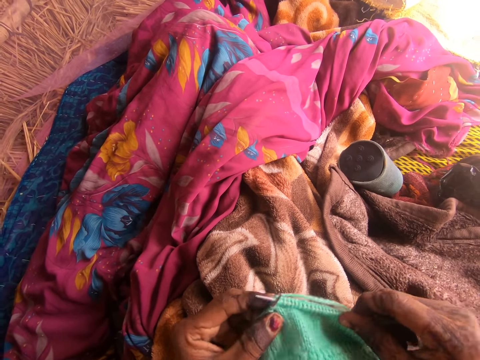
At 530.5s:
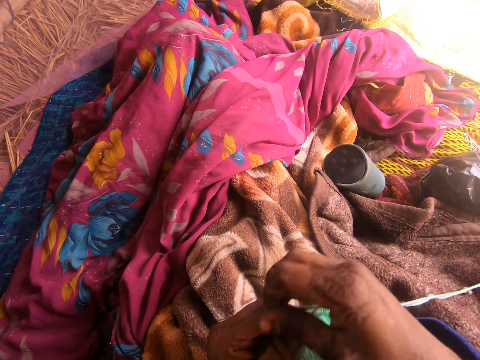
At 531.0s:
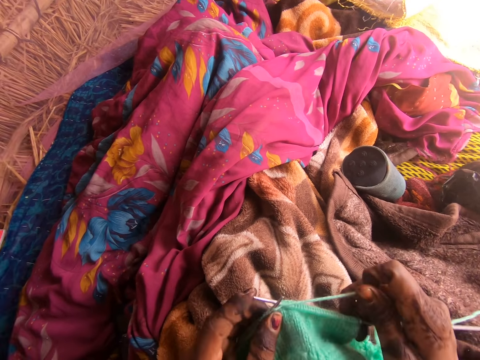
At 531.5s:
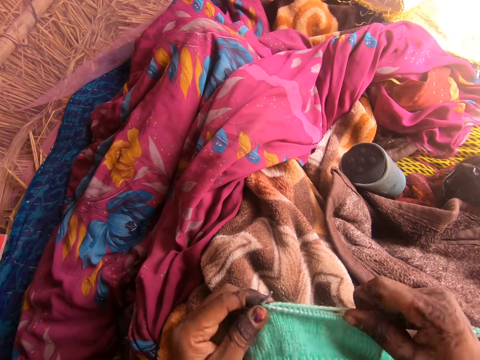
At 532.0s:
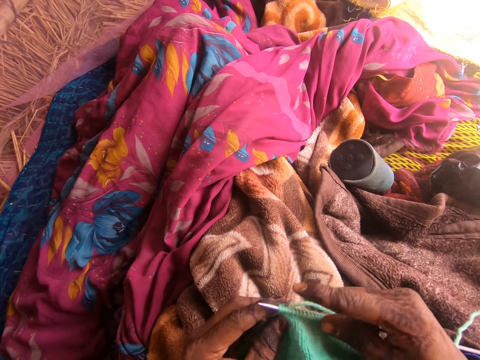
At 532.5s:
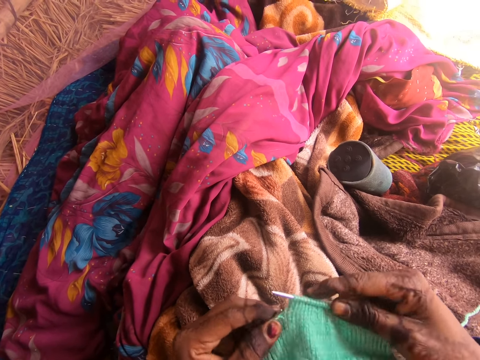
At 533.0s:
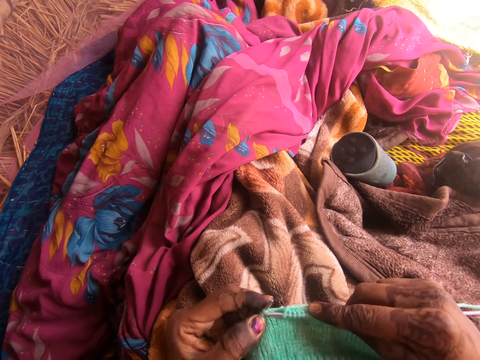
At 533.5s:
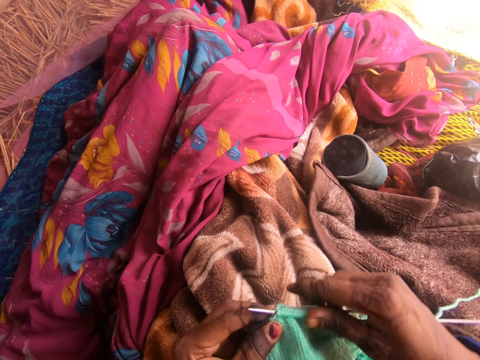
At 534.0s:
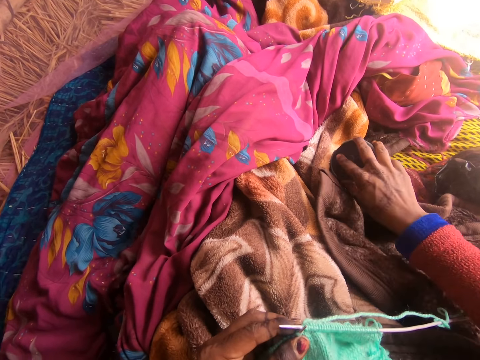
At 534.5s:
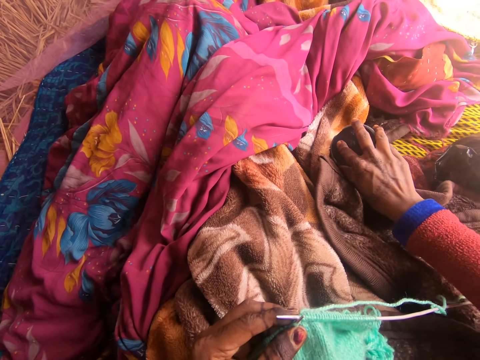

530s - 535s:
The camera wearer presses the radio. They tune the radio with the right hand.

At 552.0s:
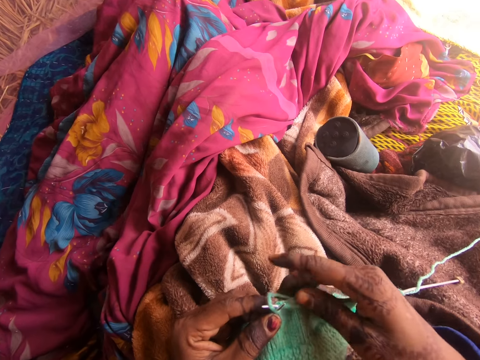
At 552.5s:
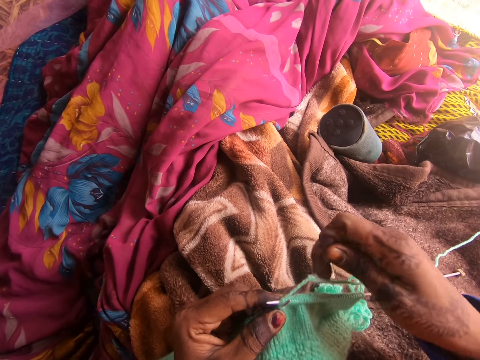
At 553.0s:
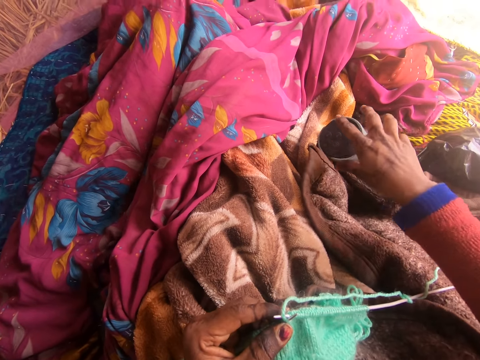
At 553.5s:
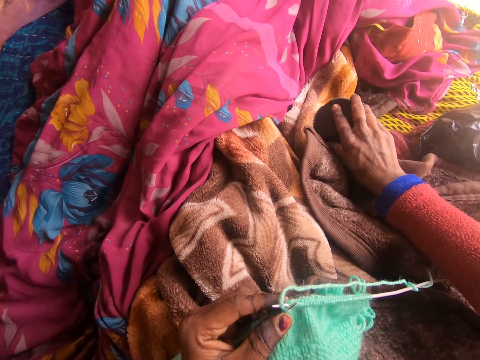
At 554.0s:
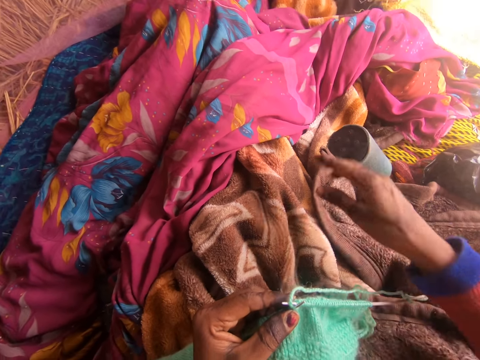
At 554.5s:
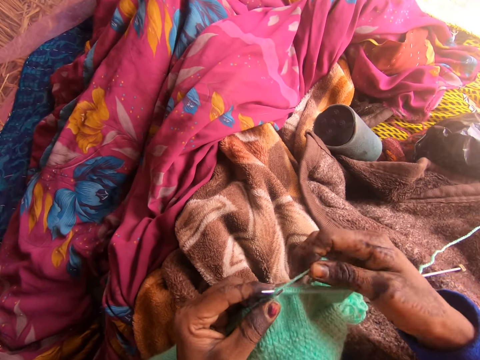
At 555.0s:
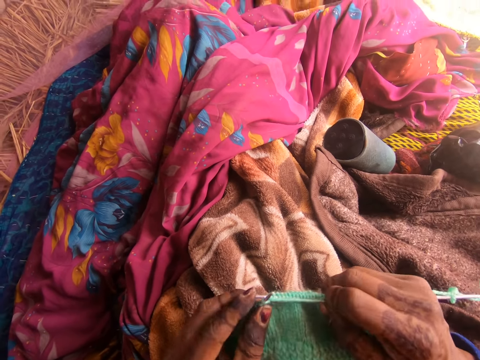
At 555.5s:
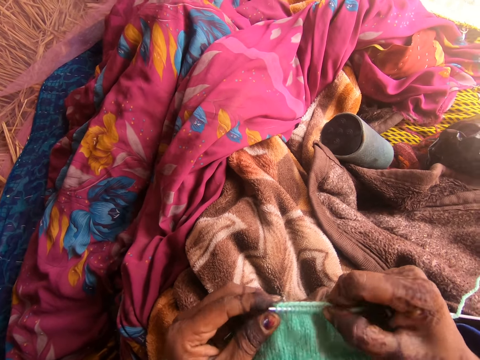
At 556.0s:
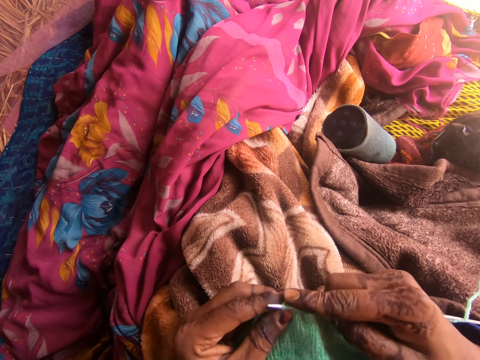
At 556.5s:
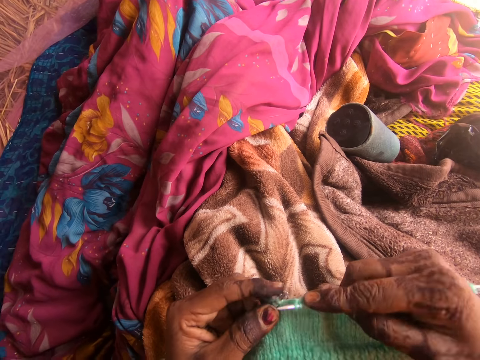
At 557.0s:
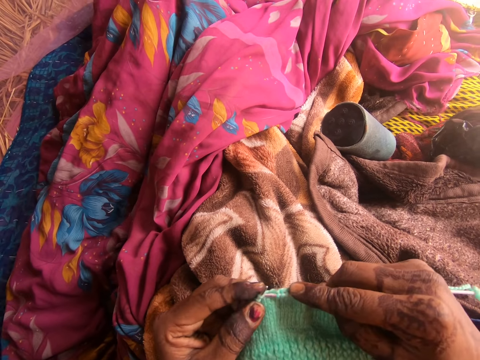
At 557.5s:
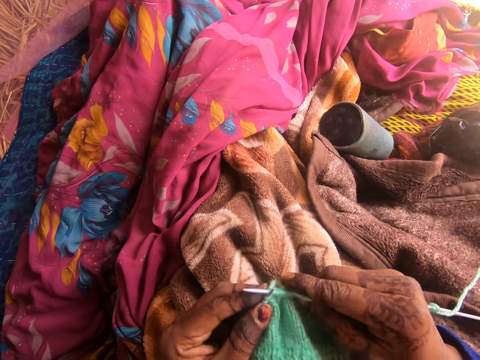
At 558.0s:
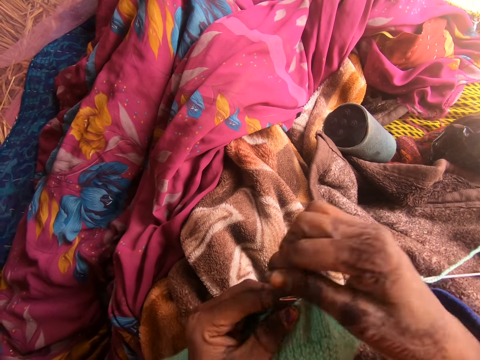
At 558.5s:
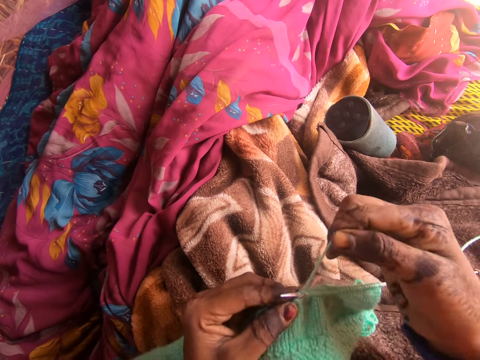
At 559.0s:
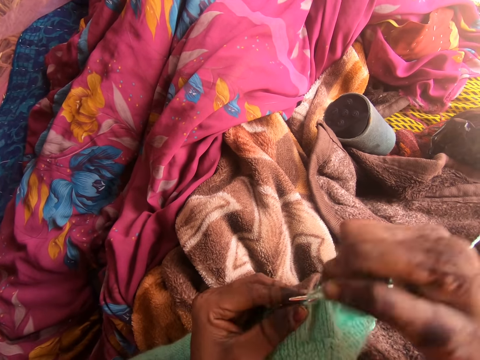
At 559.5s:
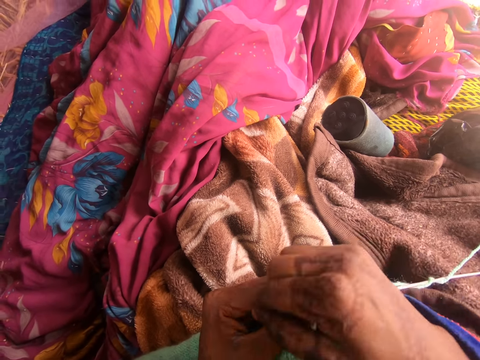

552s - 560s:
The camera wearer holds the fabric with both hands. They stretch the thread, press the radio, and tune the radio. They sew using a yarn and a crochet. They hold the fabric with both hands.

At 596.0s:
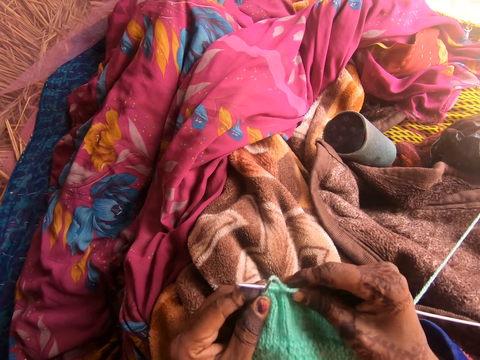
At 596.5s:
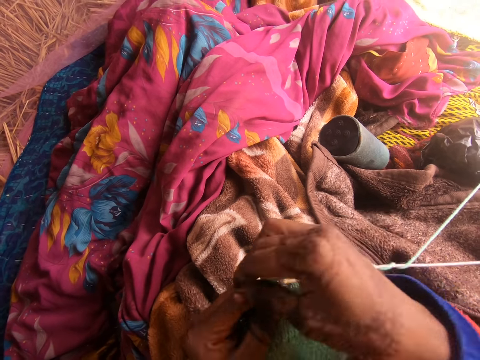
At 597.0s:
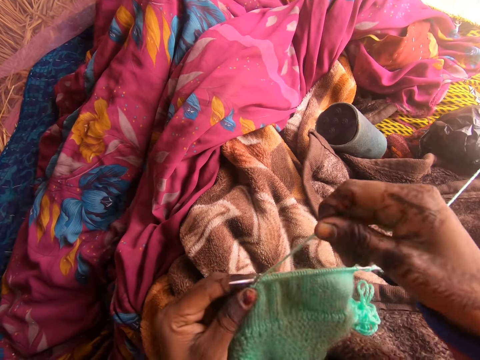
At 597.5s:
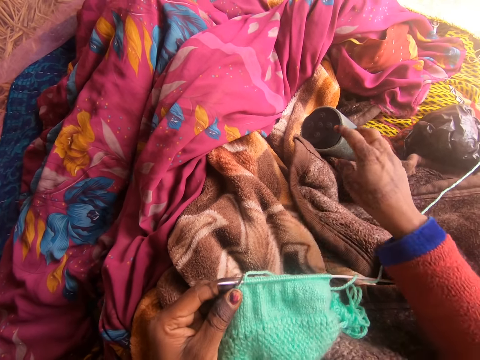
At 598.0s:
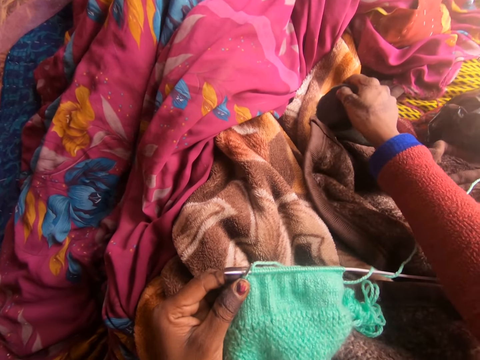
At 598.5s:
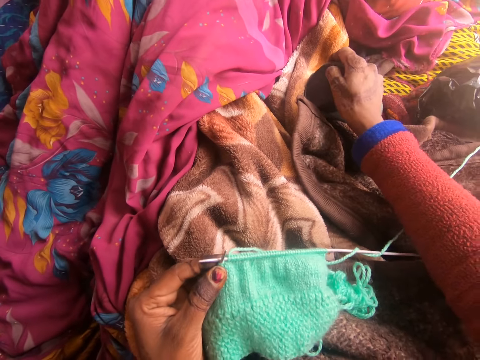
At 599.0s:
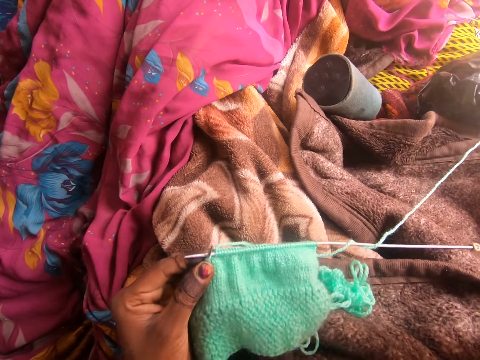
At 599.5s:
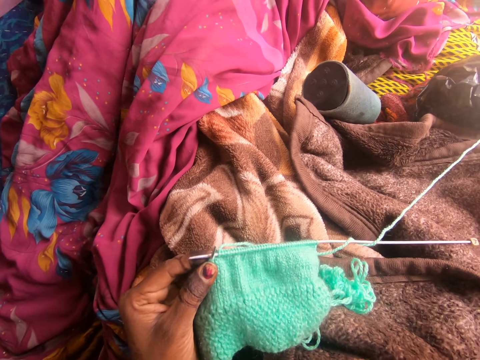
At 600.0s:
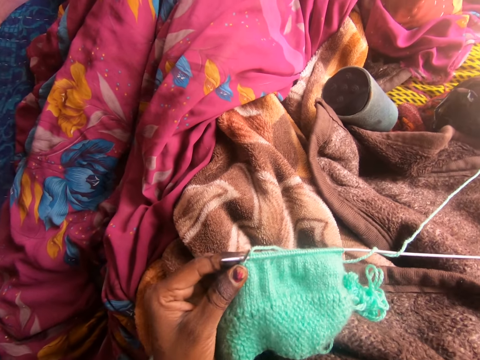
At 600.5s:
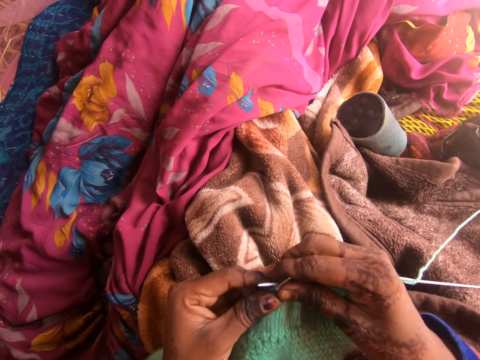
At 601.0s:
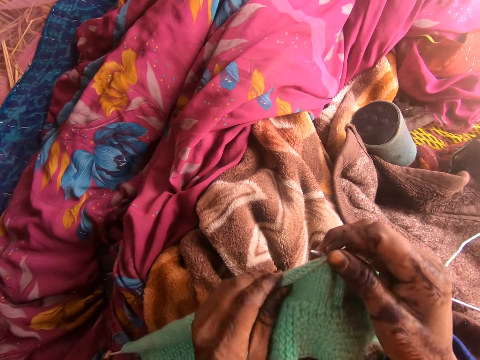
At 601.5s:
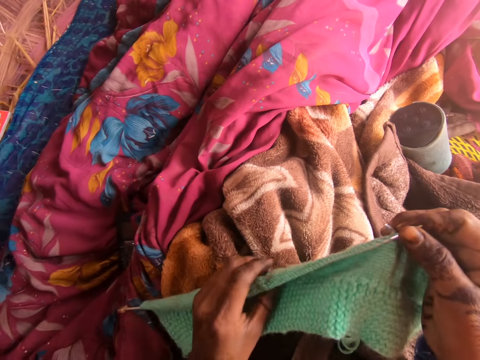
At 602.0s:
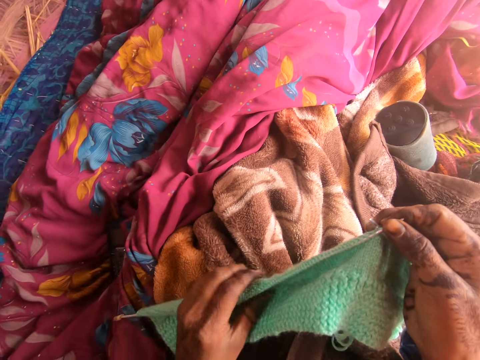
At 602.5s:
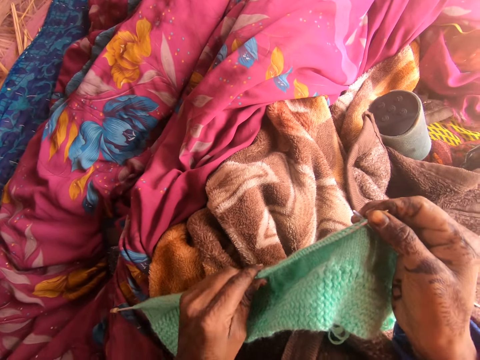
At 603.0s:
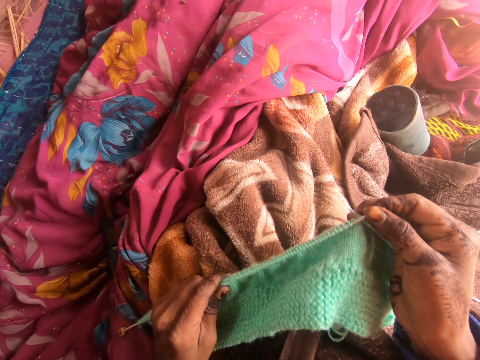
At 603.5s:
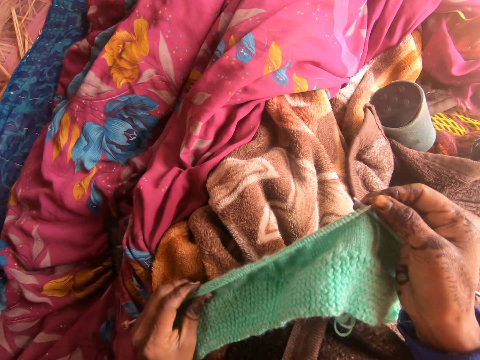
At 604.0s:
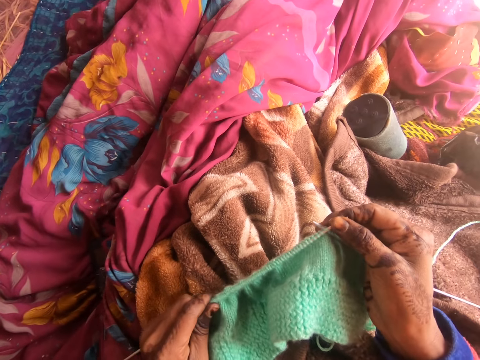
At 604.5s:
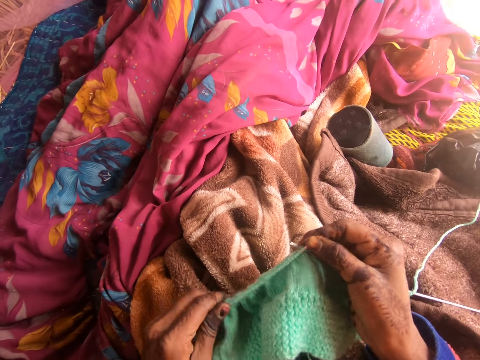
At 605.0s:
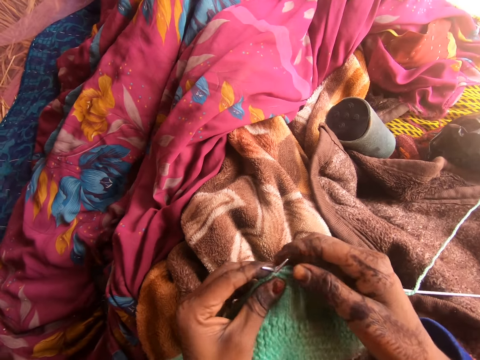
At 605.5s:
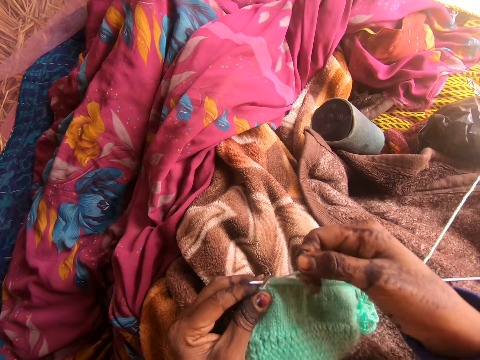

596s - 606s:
The camera wearer touches the radio. They press the button on the speaker with the hand. They gaze around. They sew using a yarn and a crochet.

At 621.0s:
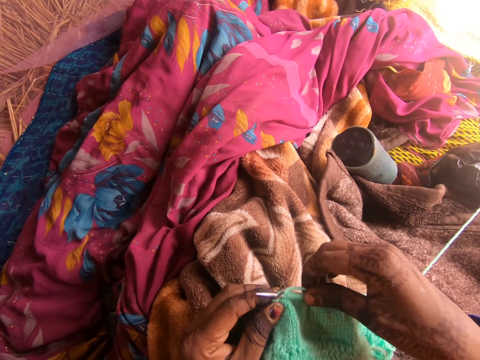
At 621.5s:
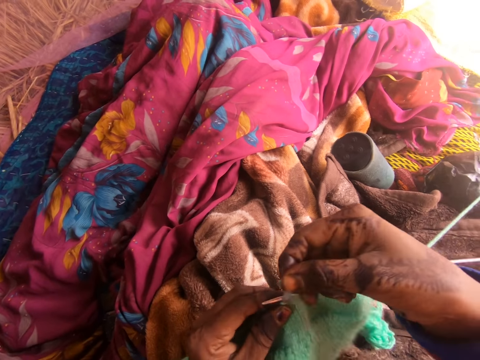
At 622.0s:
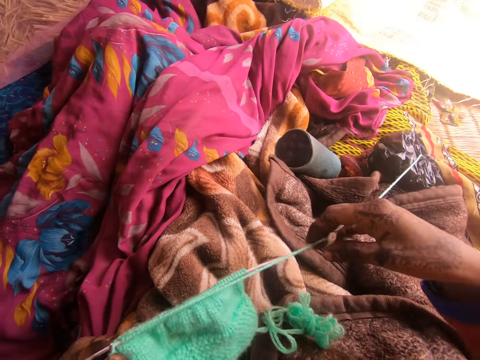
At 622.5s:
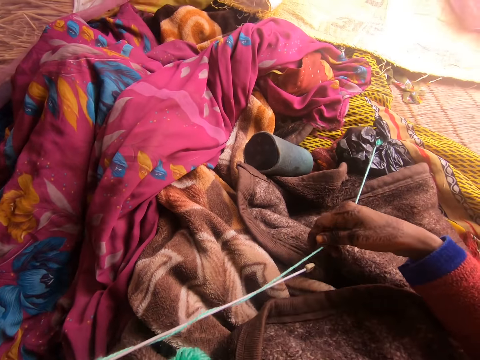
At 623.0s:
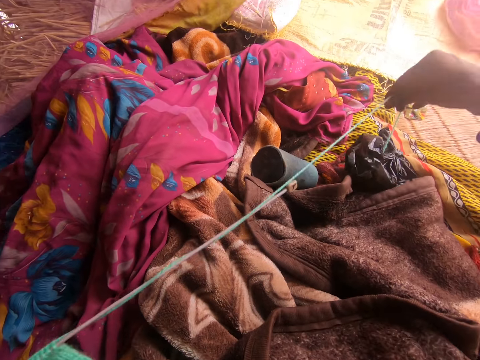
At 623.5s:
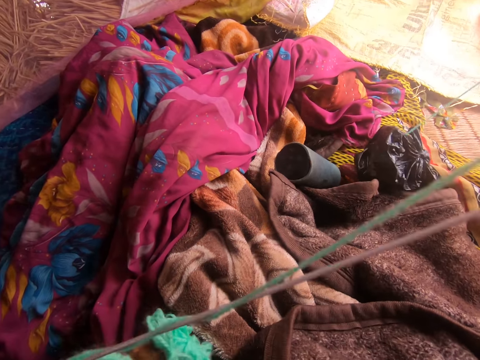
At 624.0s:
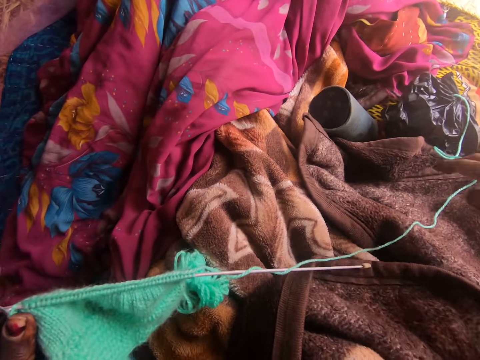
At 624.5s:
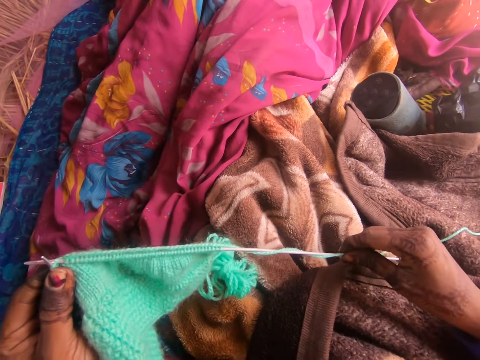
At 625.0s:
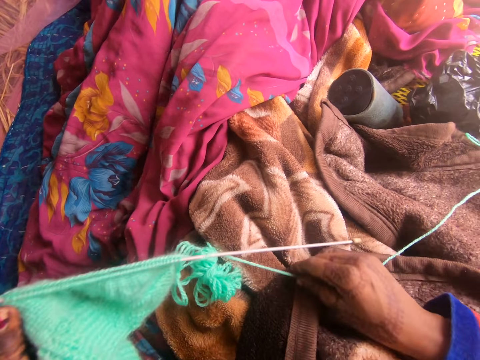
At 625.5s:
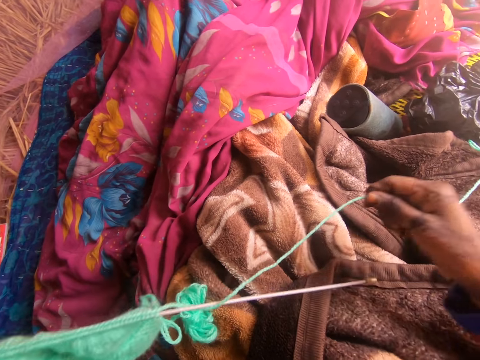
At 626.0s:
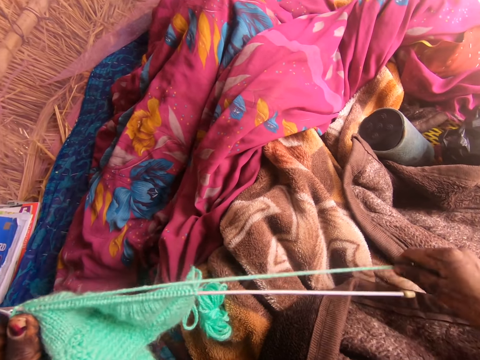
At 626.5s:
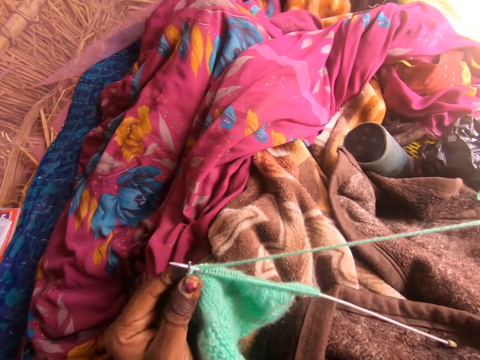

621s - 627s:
The camera wearer spreads the thread.
